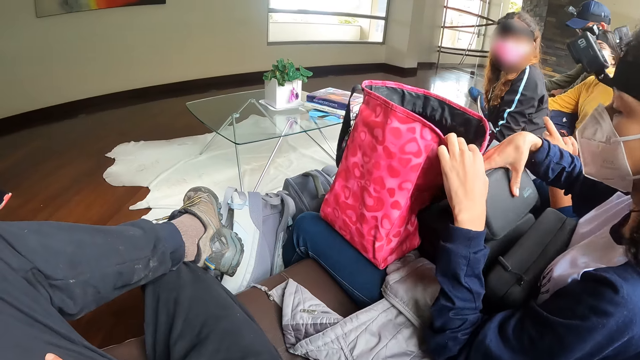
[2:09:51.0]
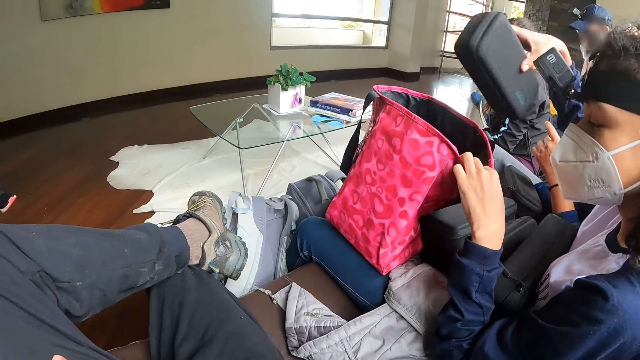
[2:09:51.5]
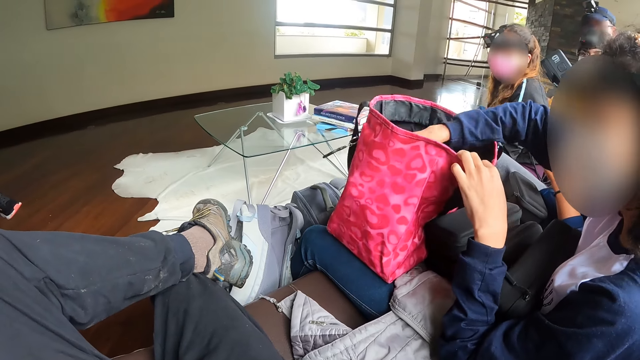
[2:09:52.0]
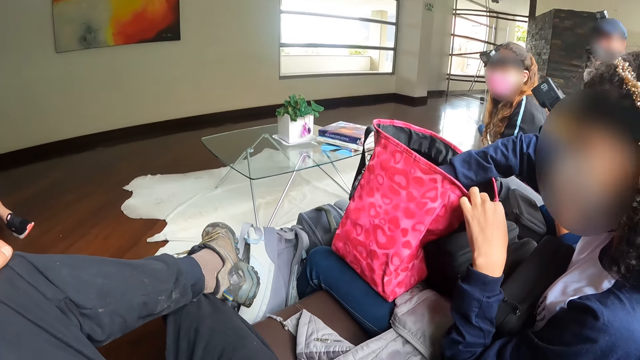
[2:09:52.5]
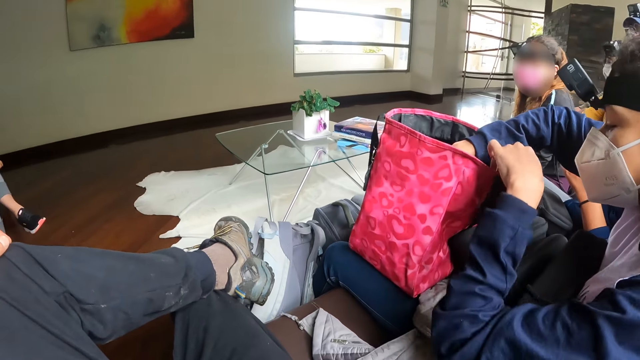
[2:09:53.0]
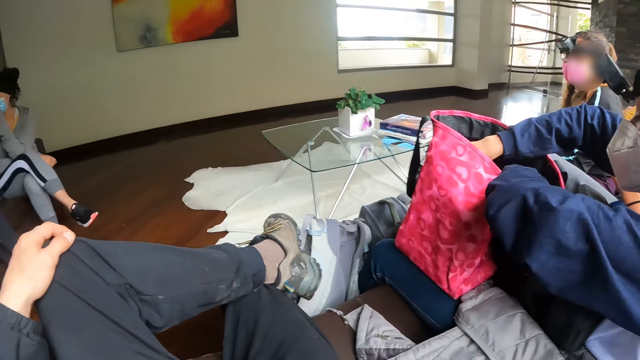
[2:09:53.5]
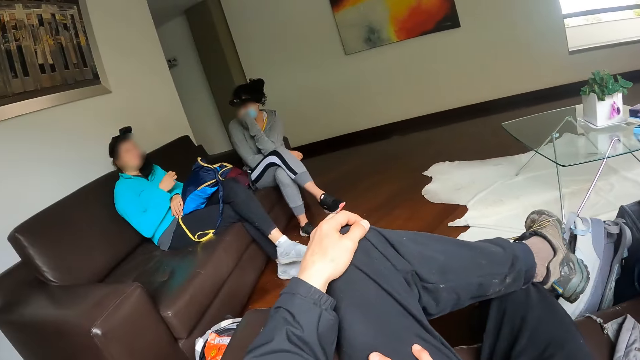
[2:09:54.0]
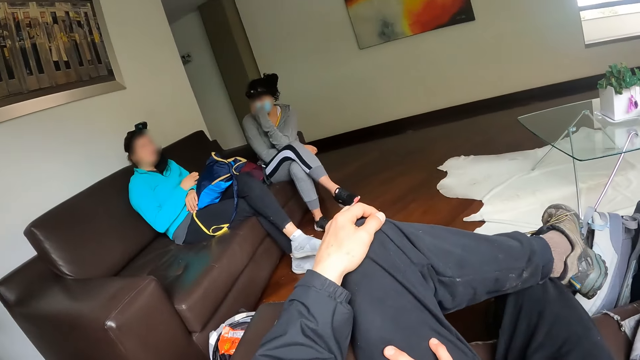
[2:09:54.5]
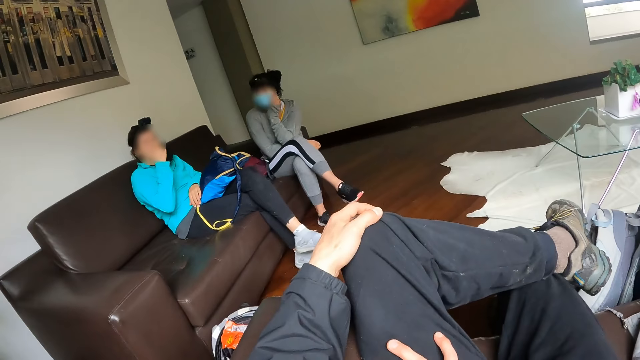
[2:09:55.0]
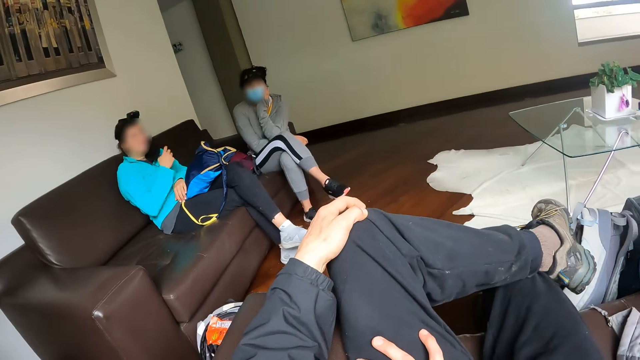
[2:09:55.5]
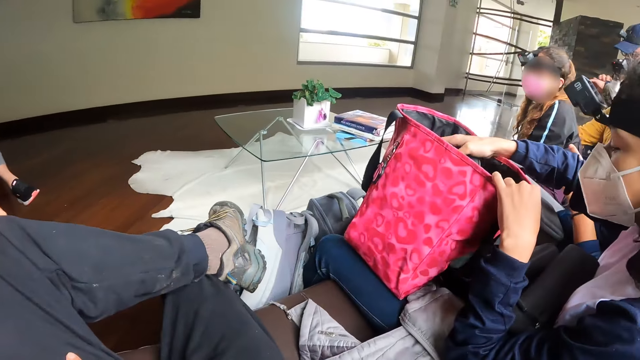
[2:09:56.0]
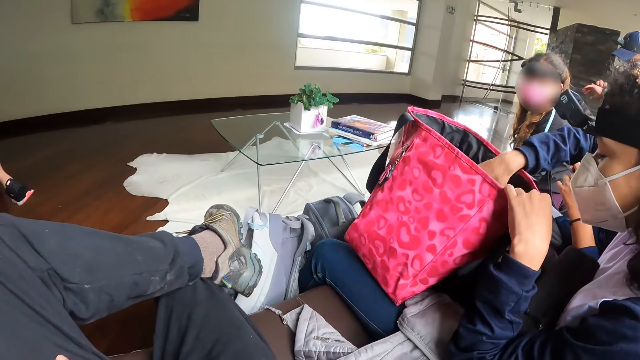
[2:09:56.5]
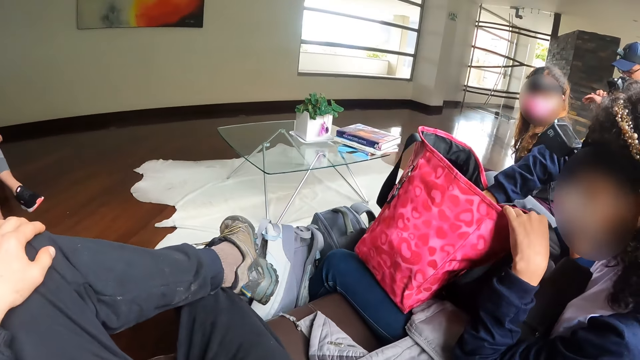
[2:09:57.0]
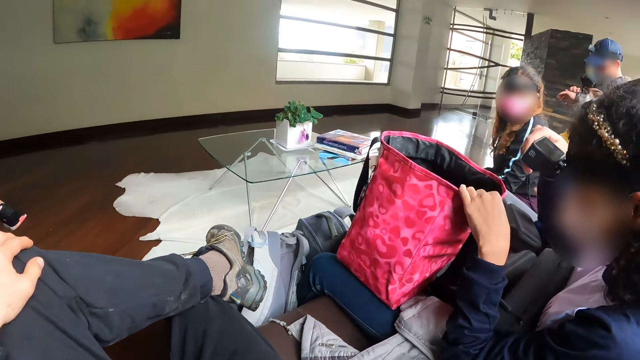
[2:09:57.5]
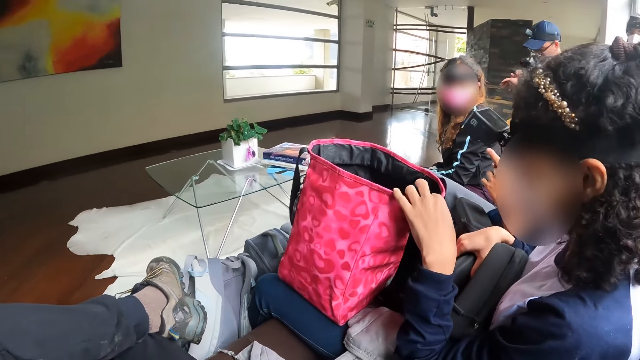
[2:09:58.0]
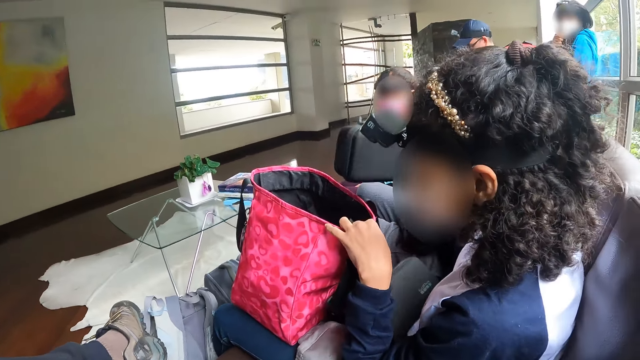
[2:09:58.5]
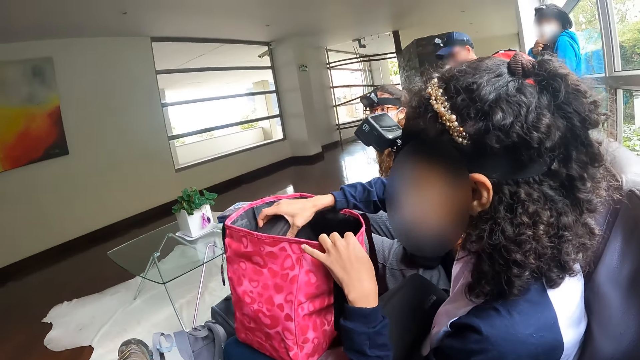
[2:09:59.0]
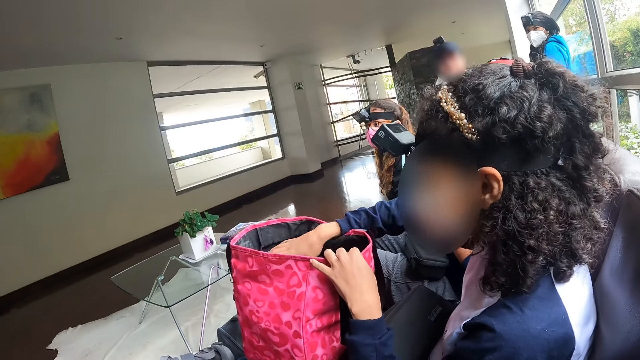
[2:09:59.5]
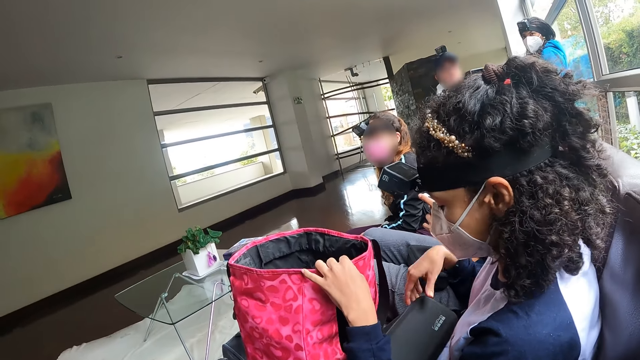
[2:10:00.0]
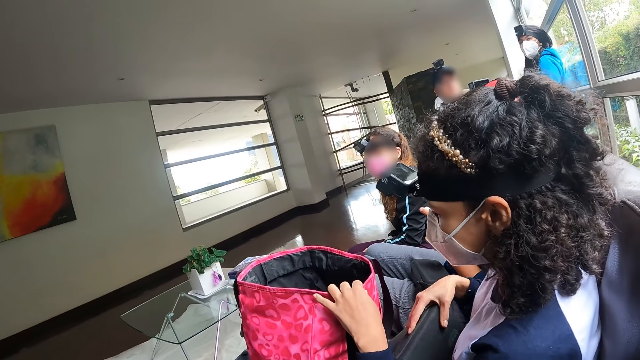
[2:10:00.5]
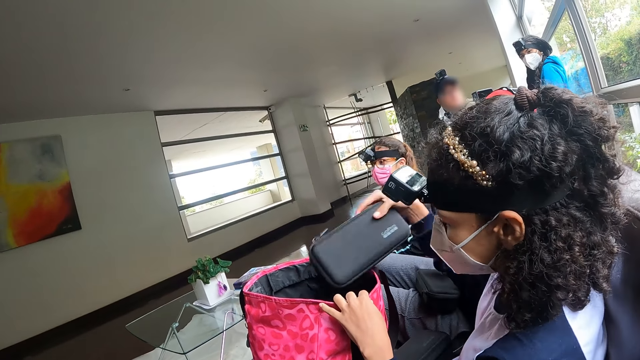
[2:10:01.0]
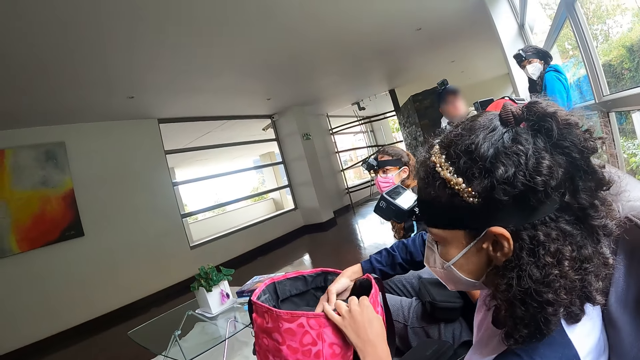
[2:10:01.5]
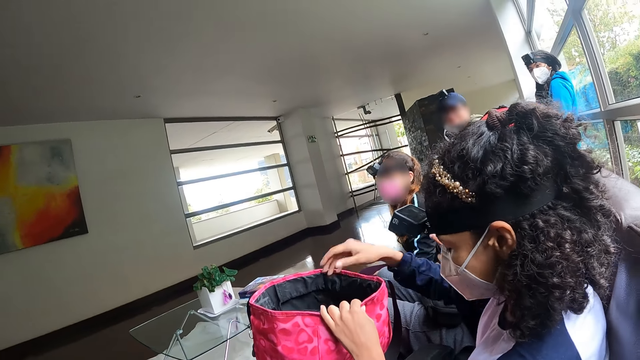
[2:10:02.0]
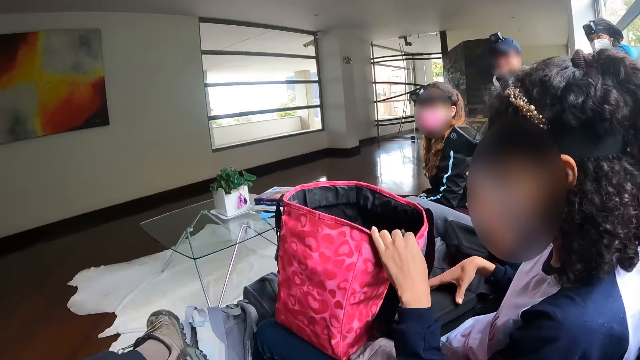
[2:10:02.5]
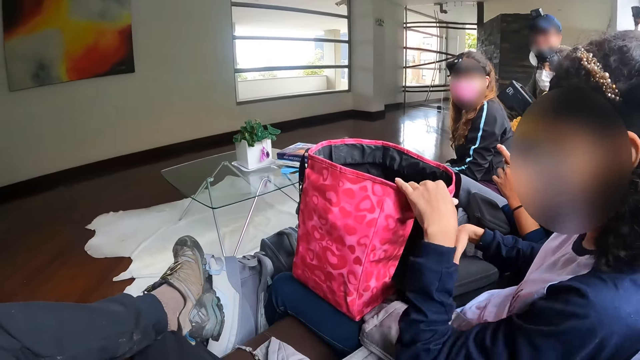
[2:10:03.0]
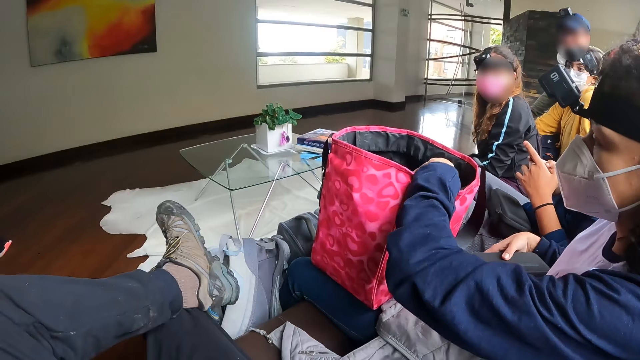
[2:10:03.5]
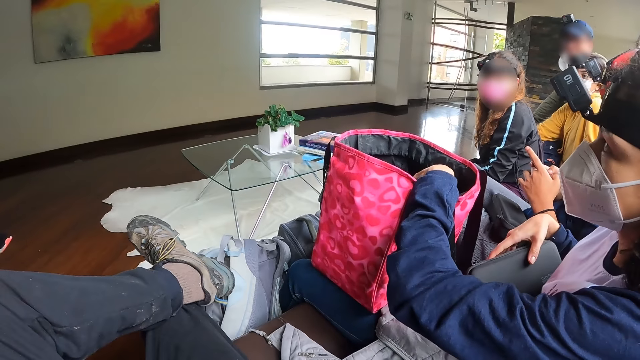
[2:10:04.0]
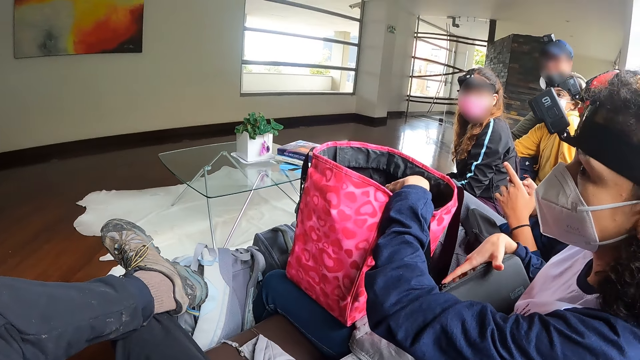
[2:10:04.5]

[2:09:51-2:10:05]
The woman picks up the black bag from other black bags with her right hand and puts the black box into the bag with her right hand. The camera wearer stares around. The woman picks up the black bag from other black bags with her right hand and puts the black box into the bag with her right hand. The woman picks up the black bag from other black bags with her right hand and puts the black box into the bag with her right hand. The woman picks up the black bag from her legs with her right hand.

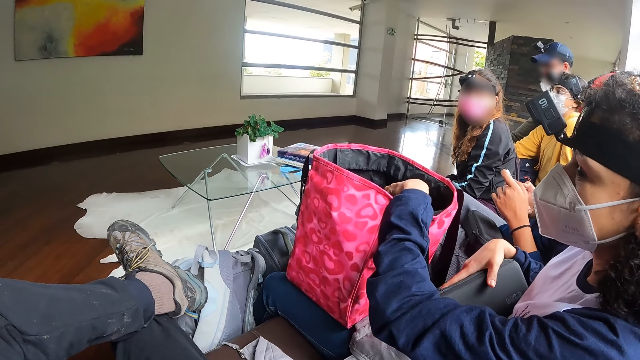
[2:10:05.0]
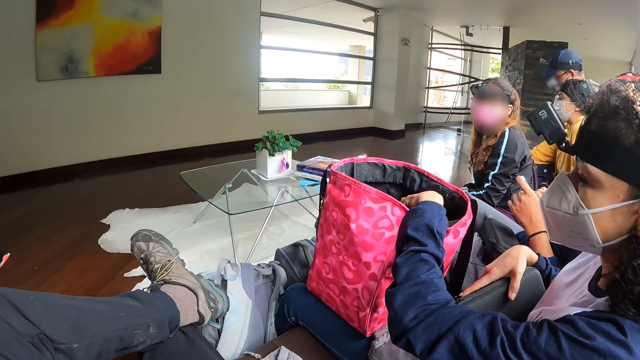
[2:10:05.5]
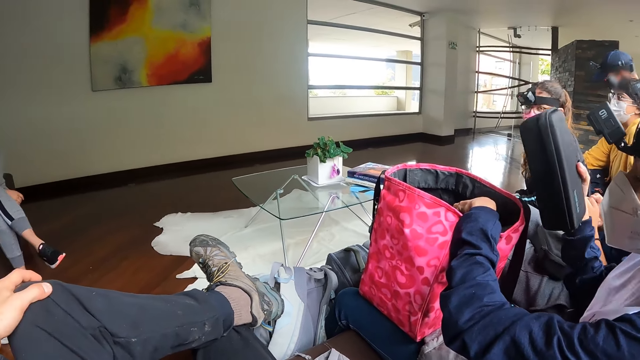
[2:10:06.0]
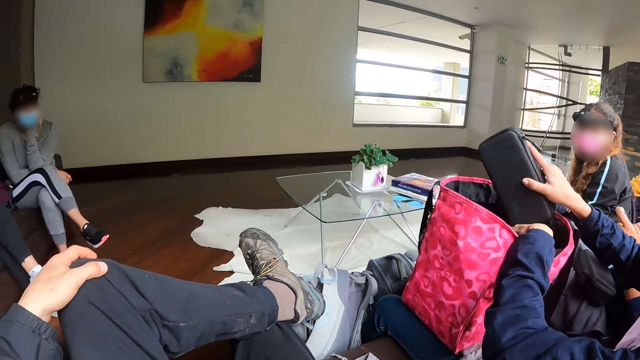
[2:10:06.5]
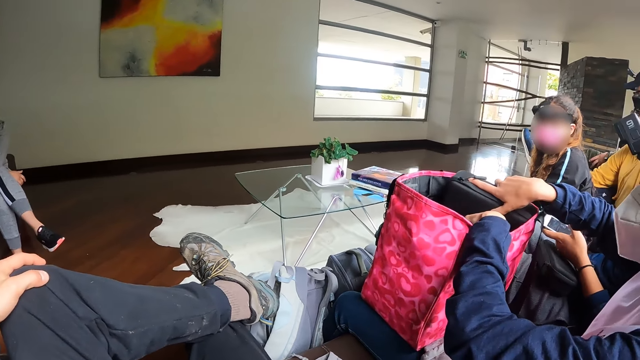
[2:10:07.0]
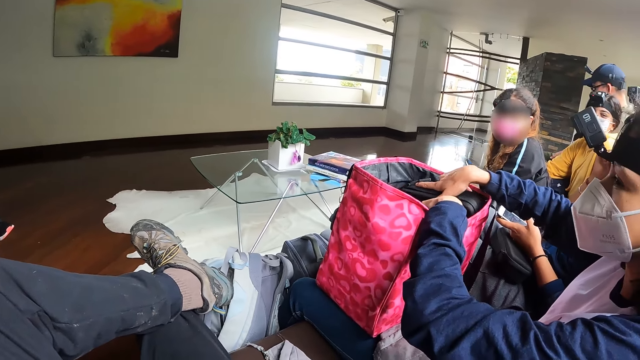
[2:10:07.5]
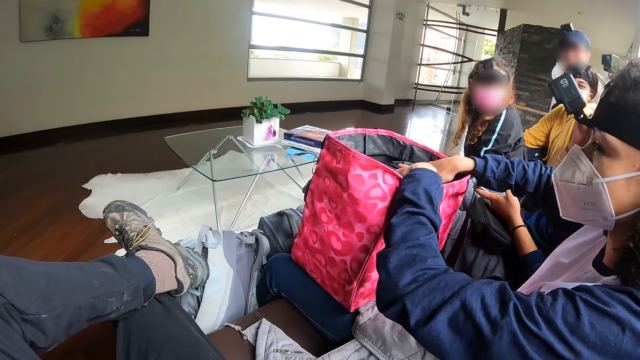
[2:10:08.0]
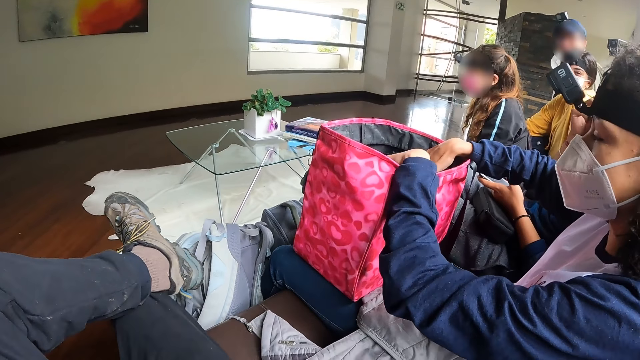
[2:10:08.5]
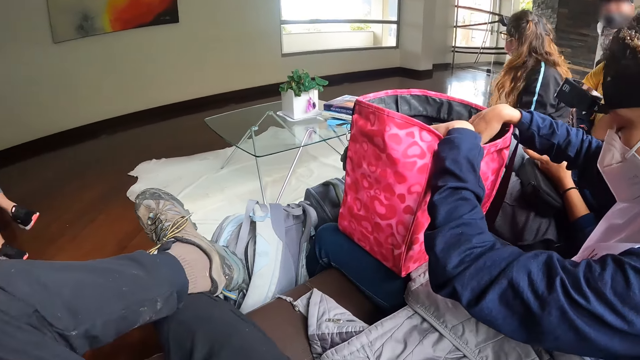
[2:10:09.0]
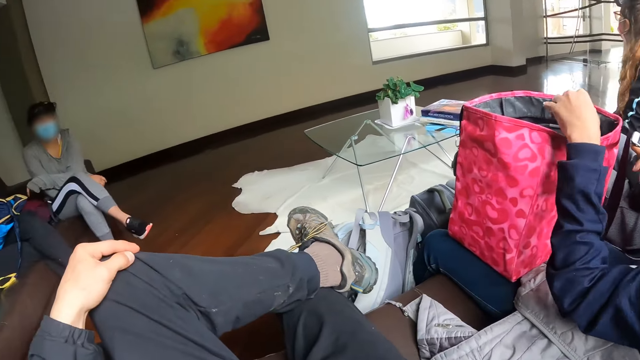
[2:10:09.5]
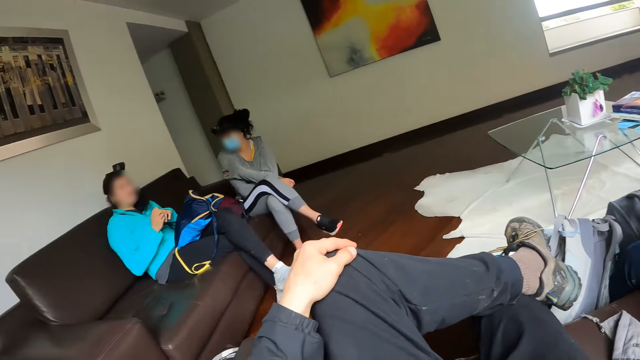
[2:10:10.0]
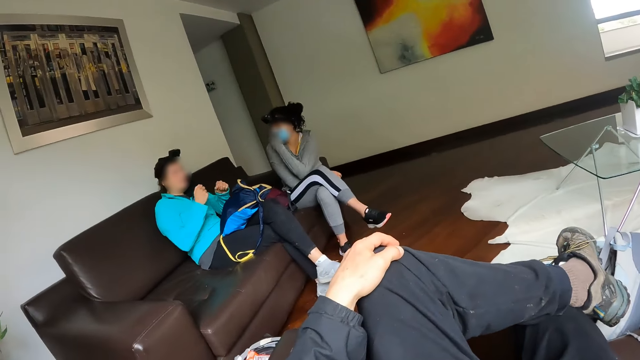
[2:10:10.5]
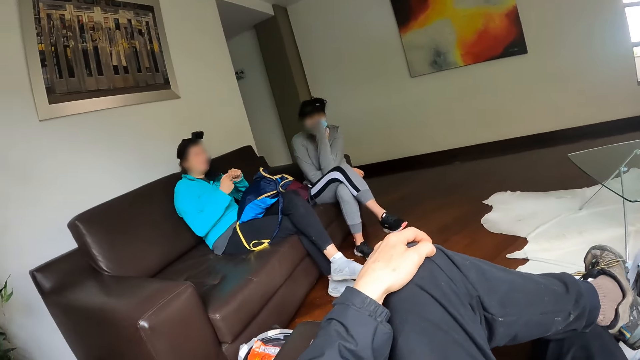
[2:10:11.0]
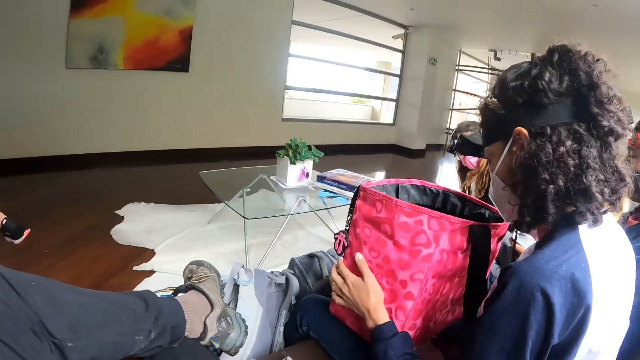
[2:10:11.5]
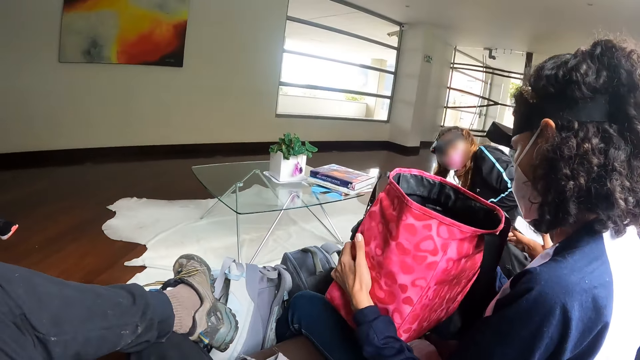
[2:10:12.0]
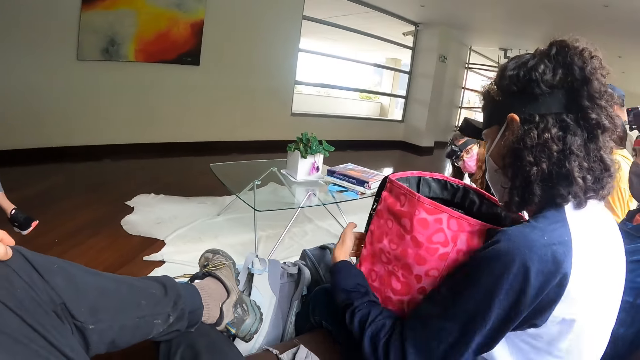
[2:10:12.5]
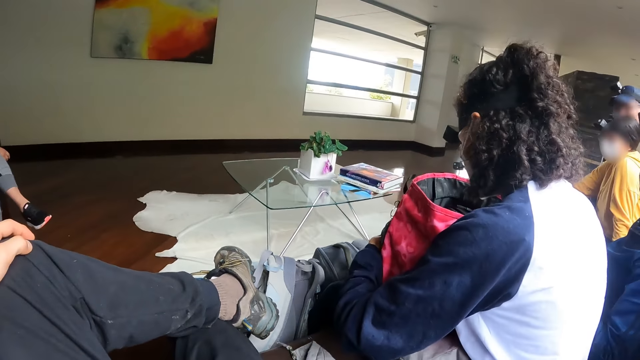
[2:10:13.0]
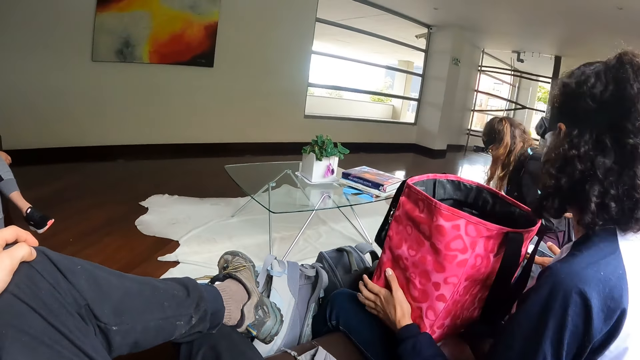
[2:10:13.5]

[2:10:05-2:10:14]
The woman puts the black box into the bag with her right hand. The camera wearer looks around. Another woman shakes her hand. A woman interacts with another woman. The camera wearer looks around. The first woman looks inside the bag.
